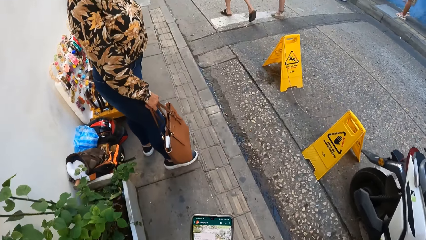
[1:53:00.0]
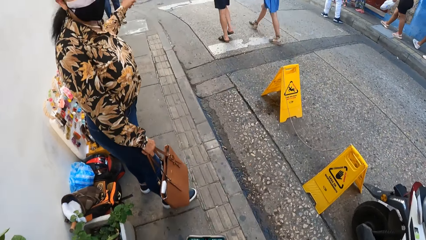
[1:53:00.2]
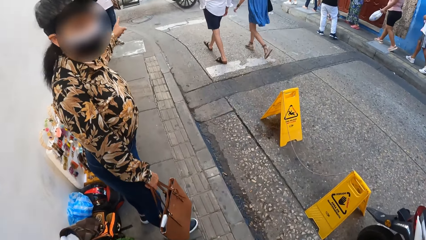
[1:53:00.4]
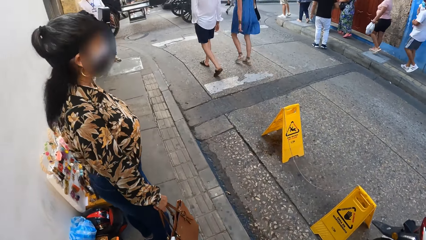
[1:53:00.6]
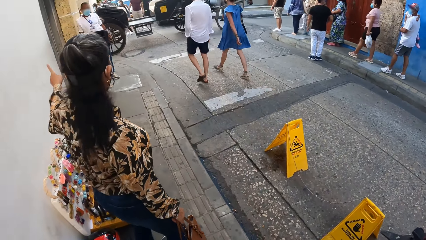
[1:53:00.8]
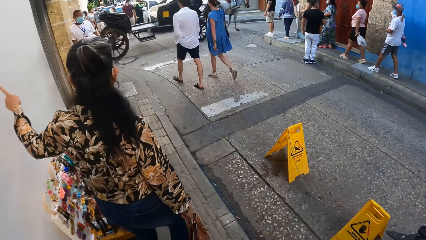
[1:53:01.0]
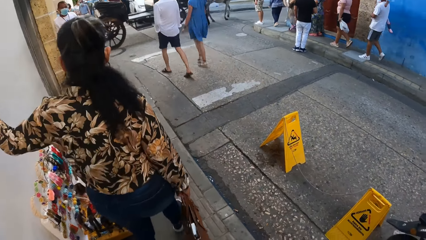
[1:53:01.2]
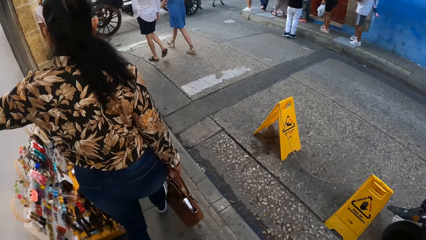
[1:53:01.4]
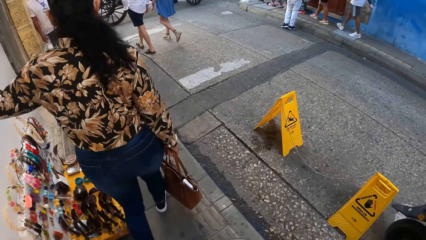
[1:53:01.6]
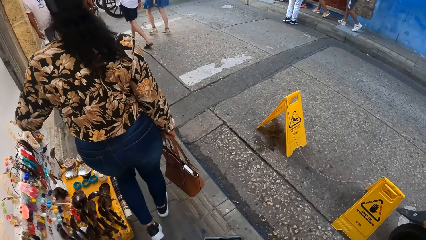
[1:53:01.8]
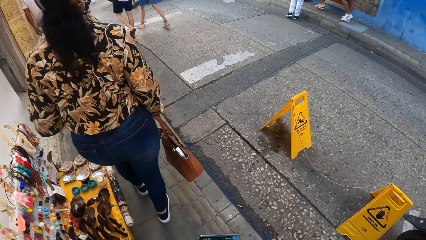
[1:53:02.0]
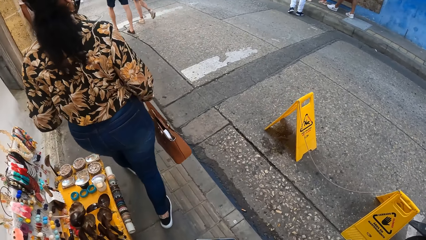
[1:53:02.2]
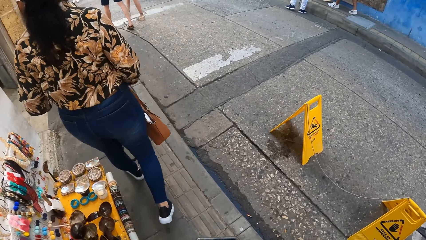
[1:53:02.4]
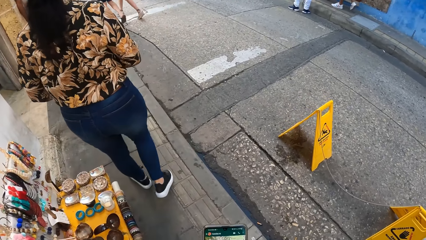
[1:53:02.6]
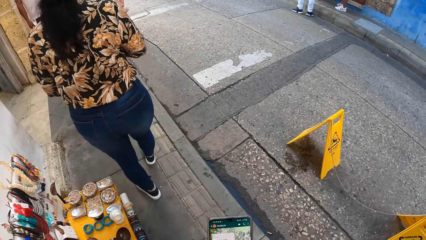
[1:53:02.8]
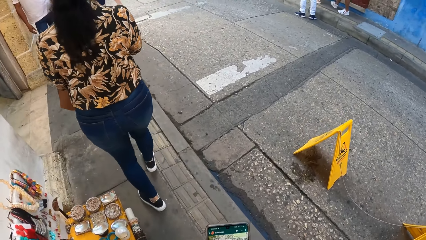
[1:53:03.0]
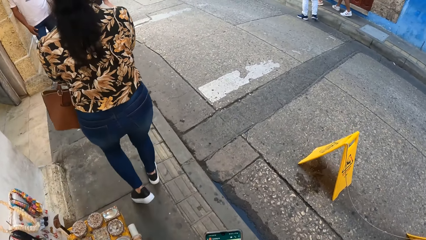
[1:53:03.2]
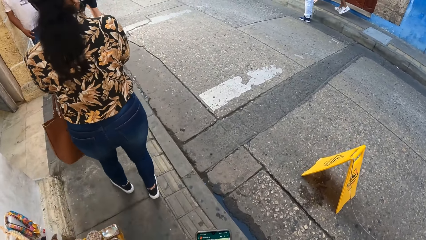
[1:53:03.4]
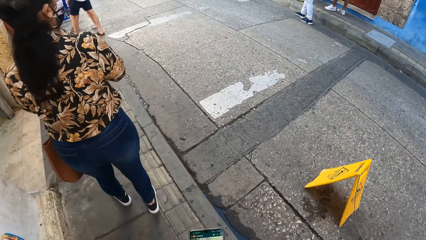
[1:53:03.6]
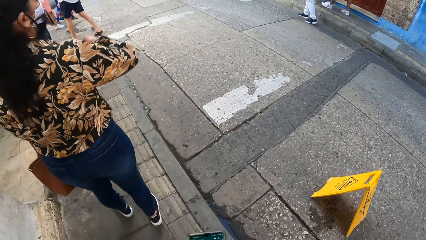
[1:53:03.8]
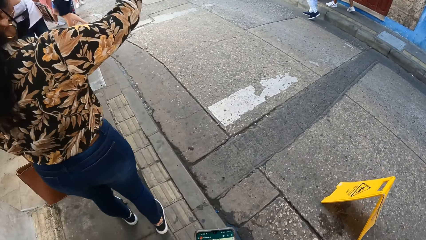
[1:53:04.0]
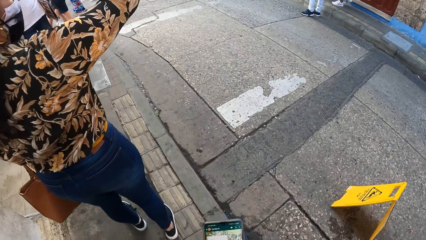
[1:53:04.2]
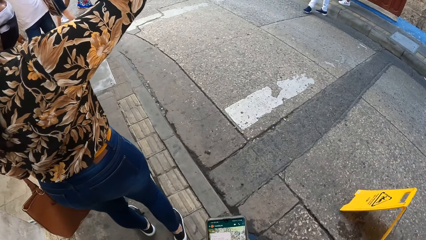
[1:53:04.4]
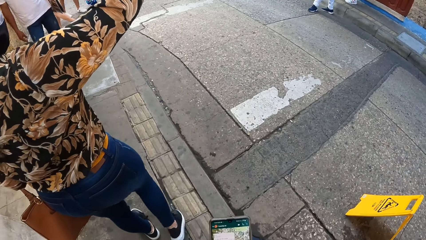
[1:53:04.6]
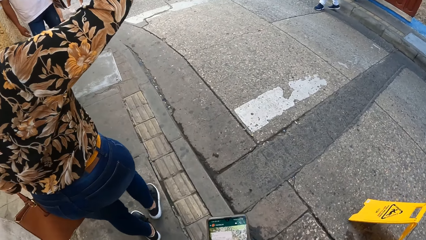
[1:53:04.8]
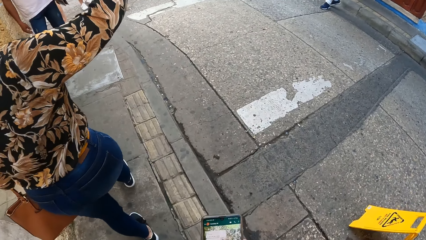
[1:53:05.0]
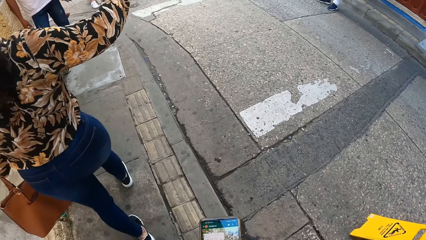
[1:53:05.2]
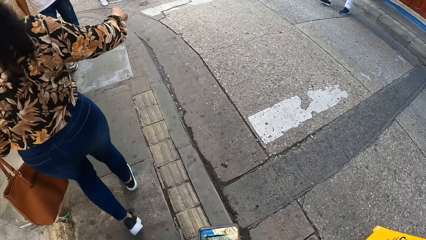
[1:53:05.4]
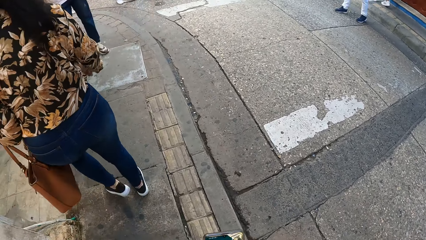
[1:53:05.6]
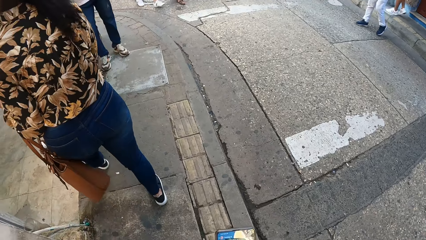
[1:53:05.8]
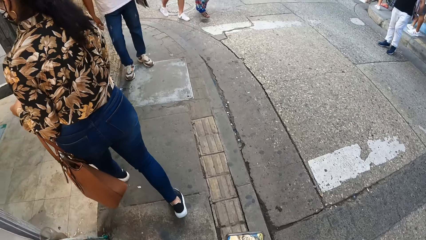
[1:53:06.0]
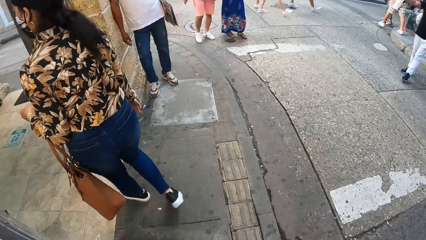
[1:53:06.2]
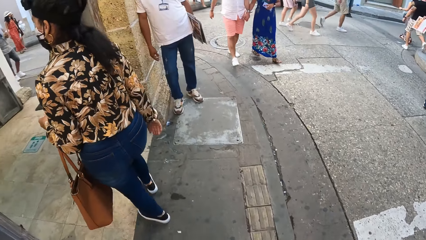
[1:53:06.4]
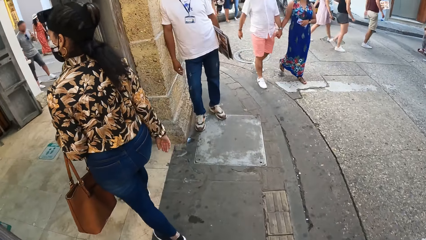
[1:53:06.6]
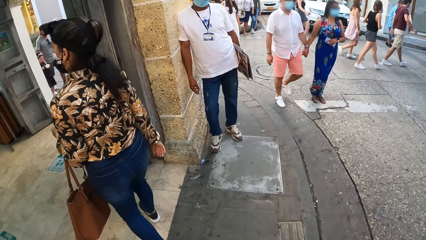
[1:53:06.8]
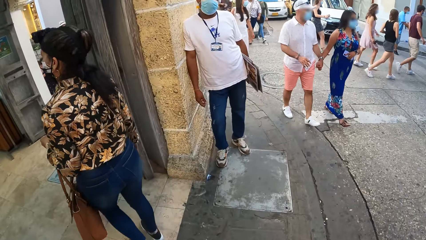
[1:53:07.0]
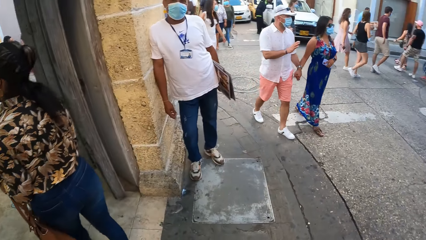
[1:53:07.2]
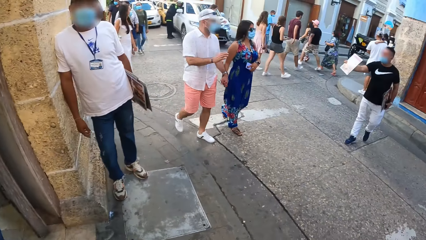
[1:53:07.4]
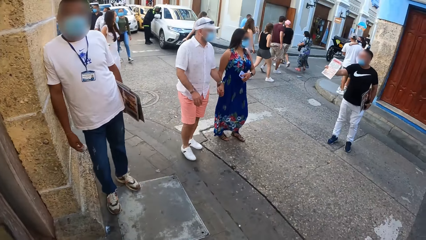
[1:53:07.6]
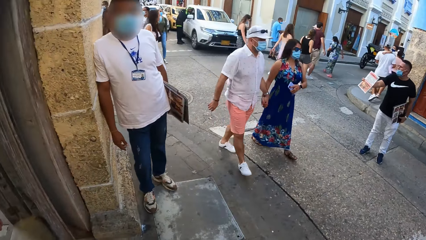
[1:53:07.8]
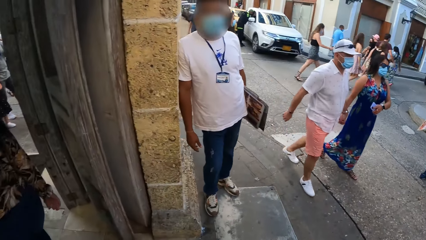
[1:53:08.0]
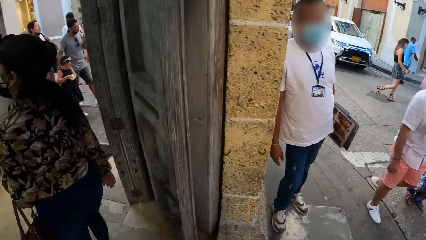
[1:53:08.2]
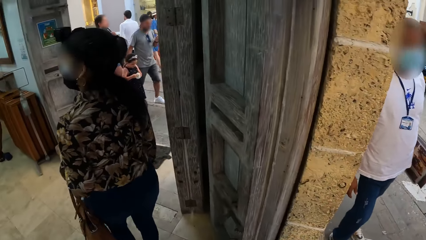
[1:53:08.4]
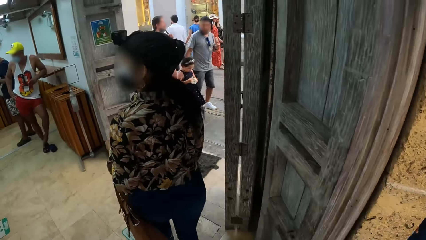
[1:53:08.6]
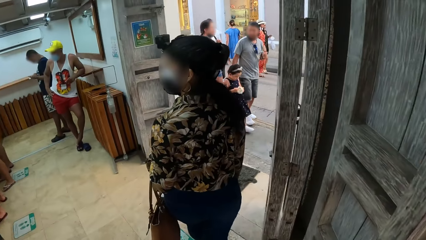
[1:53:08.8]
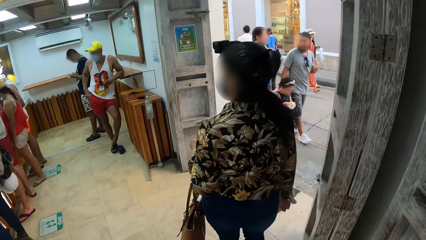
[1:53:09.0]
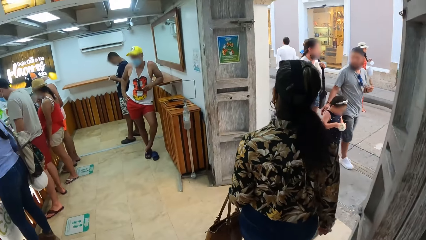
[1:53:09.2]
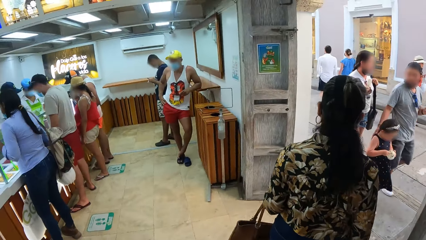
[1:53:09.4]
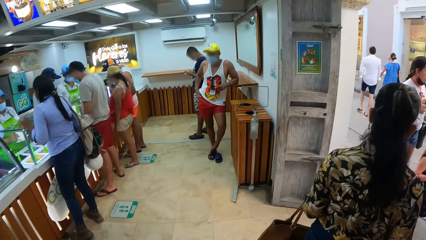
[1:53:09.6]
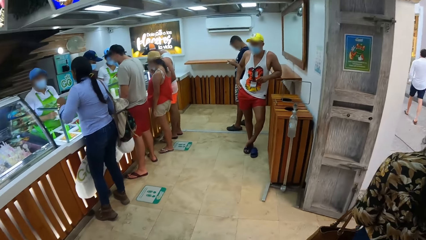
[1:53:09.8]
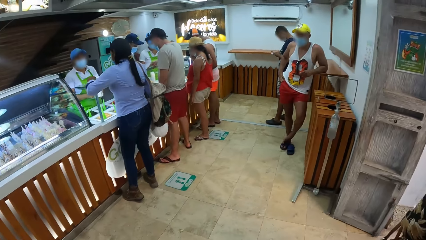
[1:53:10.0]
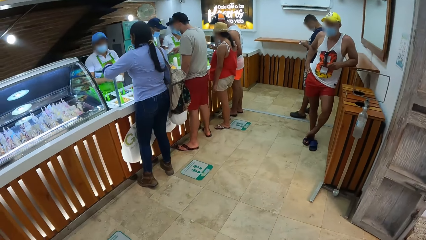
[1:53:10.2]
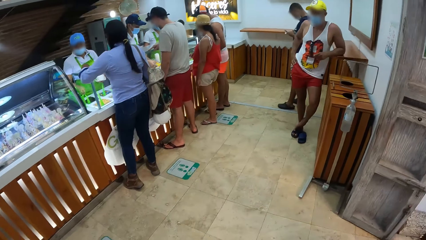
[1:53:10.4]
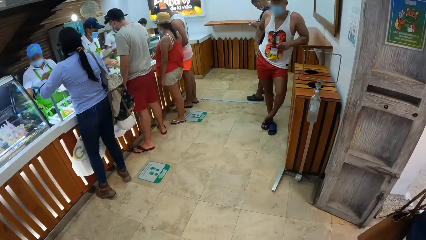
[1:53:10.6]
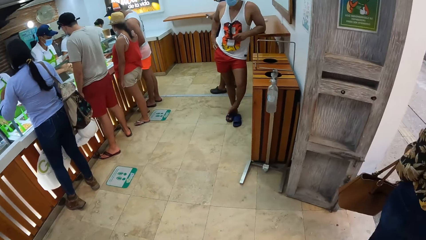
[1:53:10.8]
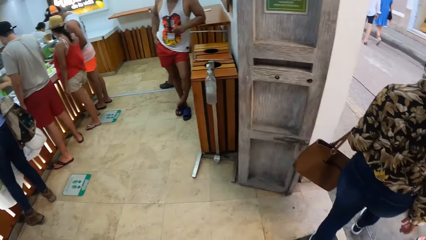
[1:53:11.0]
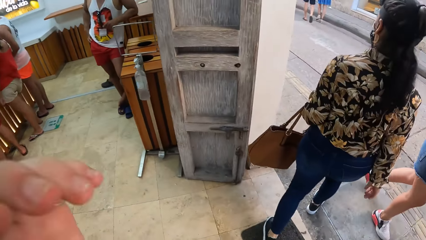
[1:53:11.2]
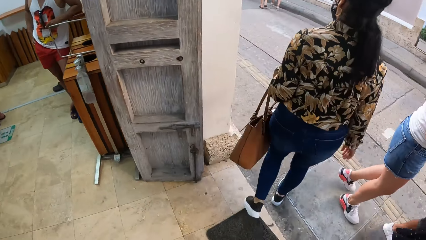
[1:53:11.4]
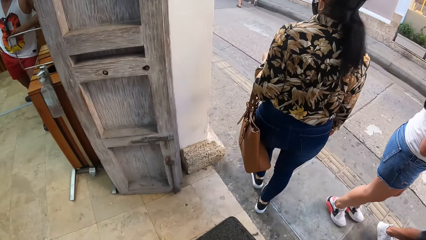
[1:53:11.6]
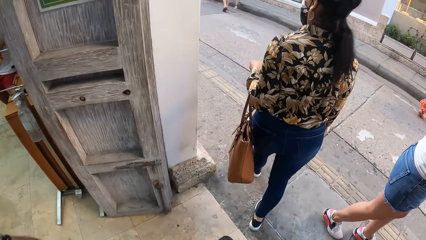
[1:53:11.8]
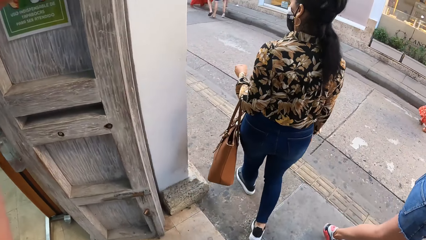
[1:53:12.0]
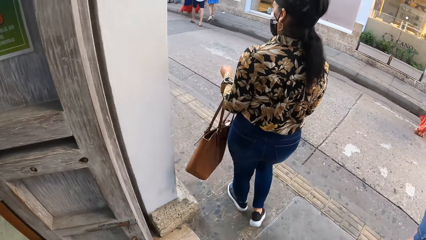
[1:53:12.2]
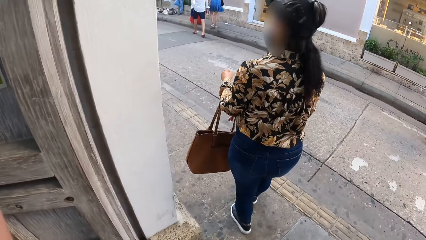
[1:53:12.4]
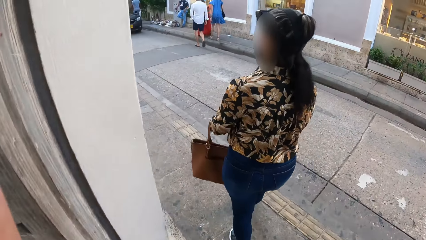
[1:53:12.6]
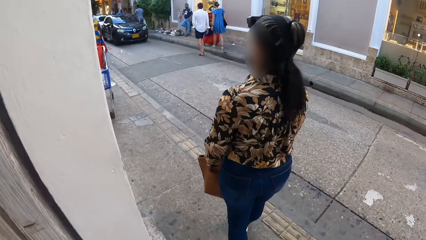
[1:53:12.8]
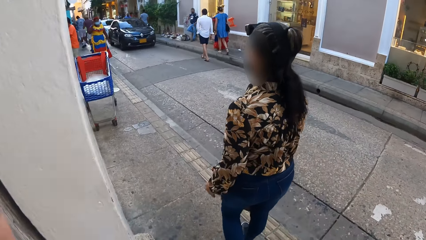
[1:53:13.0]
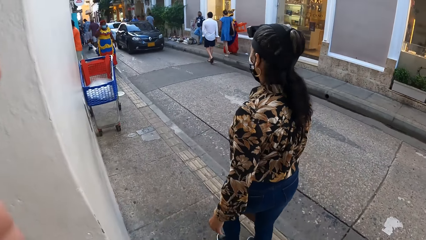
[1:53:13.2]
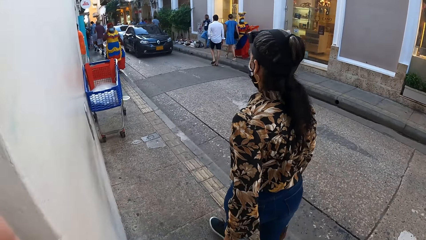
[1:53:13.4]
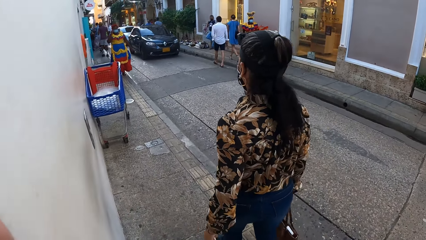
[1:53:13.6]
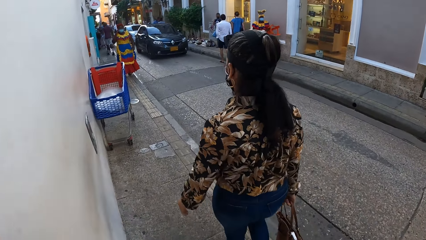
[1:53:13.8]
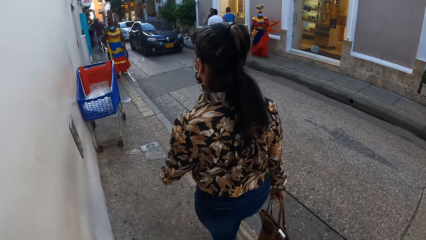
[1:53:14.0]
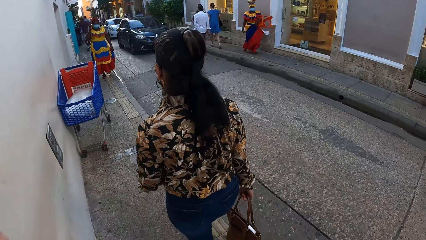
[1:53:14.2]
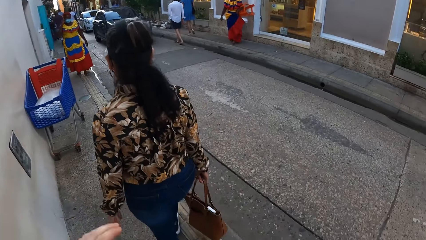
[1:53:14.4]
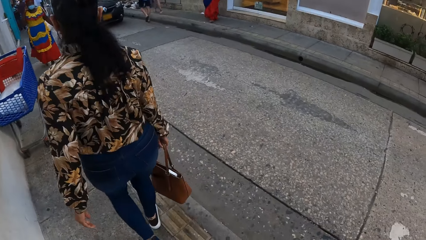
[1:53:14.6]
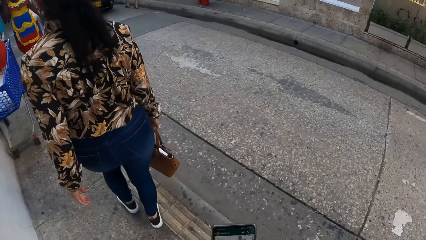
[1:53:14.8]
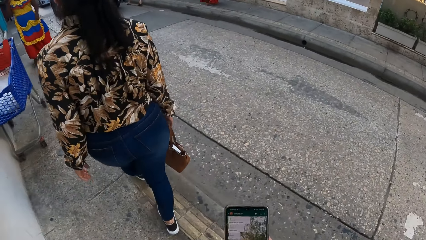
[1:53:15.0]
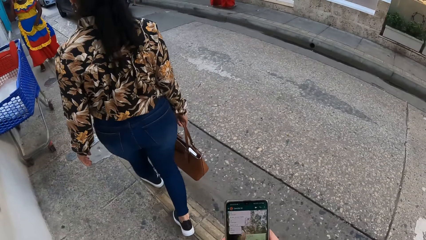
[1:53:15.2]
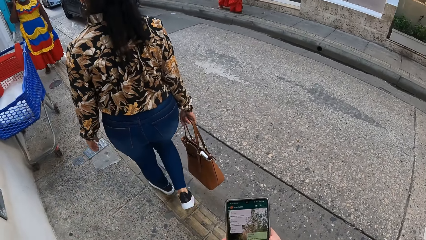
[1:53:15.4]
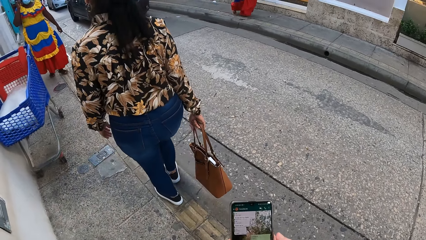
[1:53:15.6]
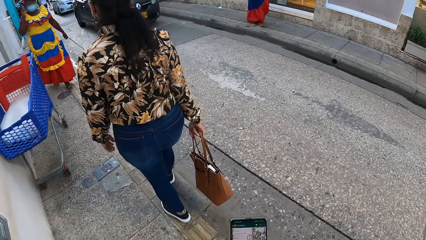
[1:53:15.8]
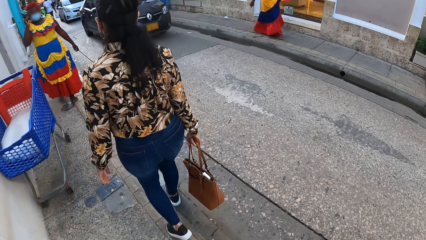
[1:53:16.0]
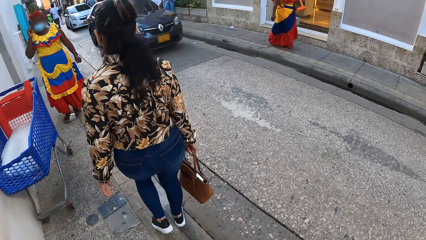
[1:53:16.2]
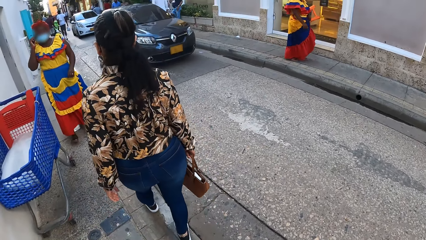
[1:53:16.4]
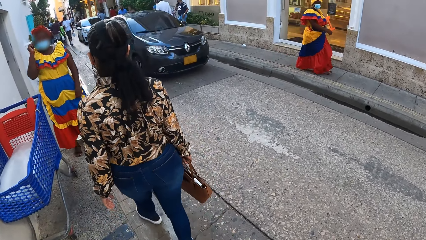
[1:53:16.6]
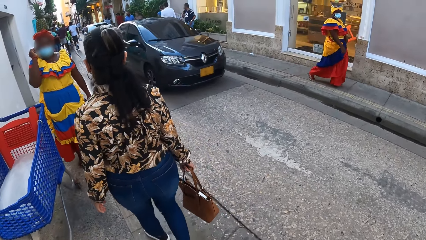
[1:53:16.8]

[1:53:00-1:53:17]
The woman points her left hand towards restaurants. The camera wearer looks at the woman. The woman points her right hand towards restaurants. The camera wearer operates the phone. They enter the cake shop, walk out of the cake shop and walk in the streets.
